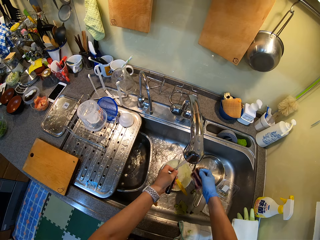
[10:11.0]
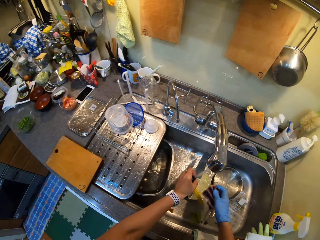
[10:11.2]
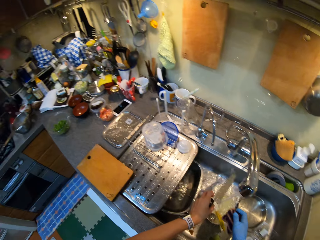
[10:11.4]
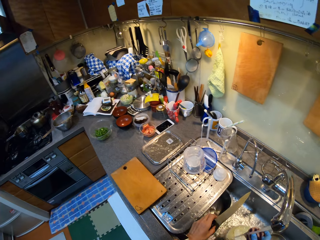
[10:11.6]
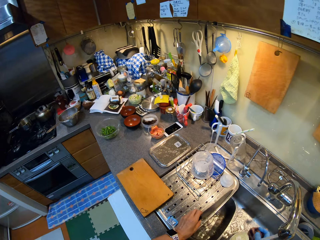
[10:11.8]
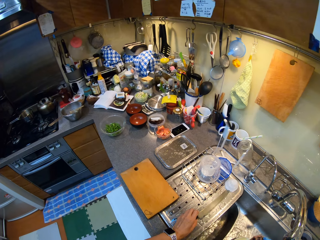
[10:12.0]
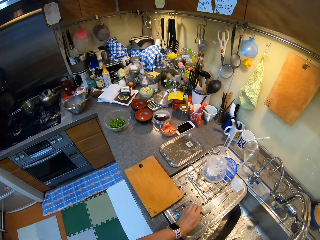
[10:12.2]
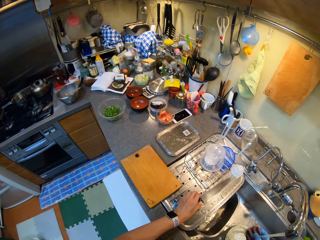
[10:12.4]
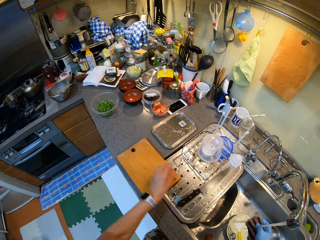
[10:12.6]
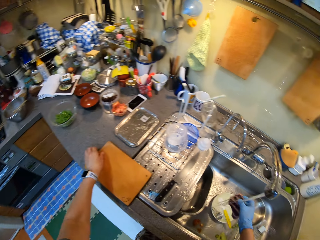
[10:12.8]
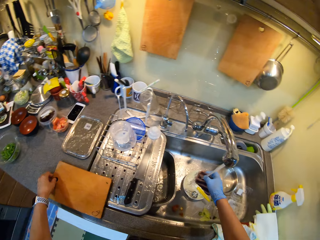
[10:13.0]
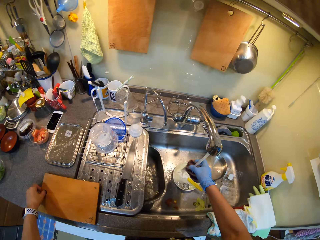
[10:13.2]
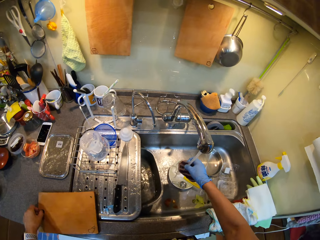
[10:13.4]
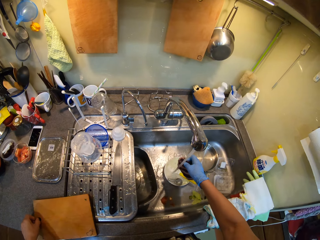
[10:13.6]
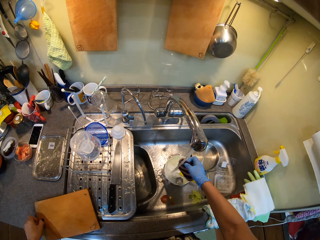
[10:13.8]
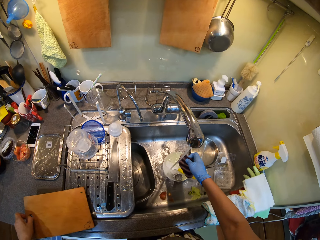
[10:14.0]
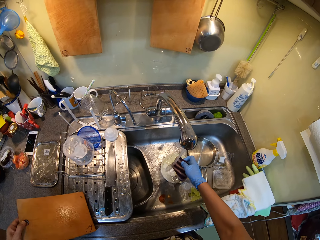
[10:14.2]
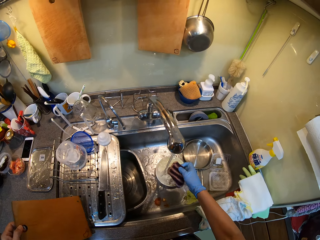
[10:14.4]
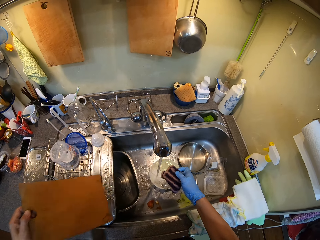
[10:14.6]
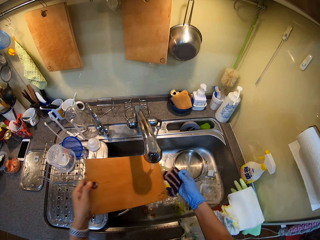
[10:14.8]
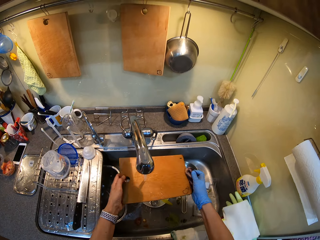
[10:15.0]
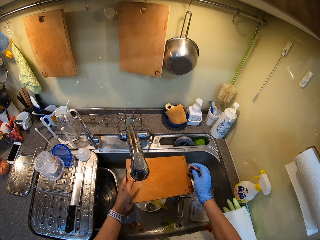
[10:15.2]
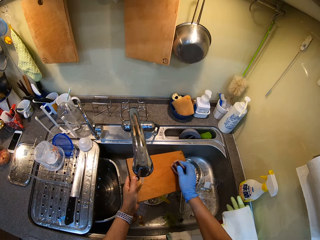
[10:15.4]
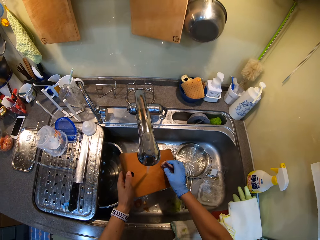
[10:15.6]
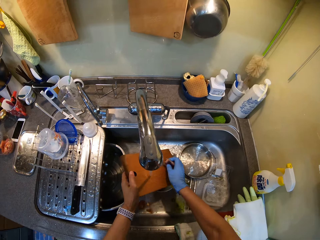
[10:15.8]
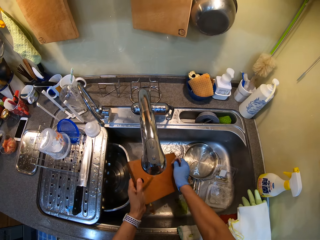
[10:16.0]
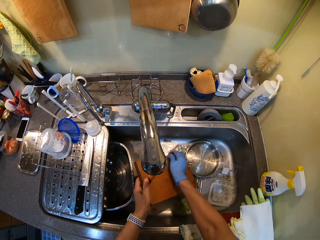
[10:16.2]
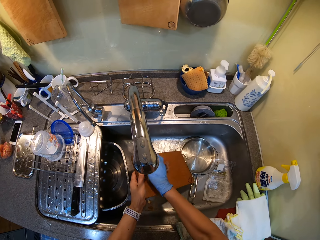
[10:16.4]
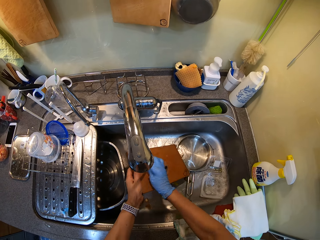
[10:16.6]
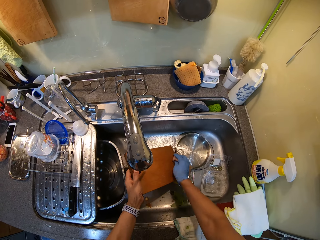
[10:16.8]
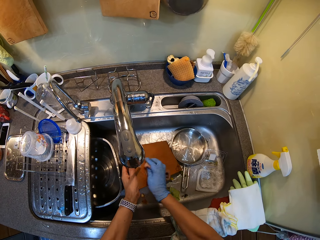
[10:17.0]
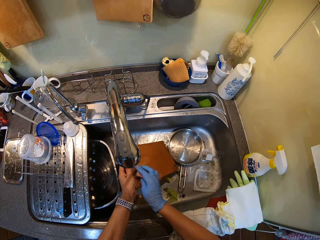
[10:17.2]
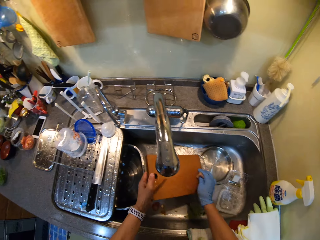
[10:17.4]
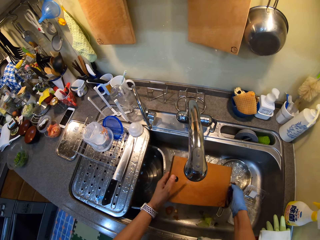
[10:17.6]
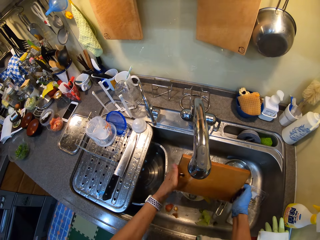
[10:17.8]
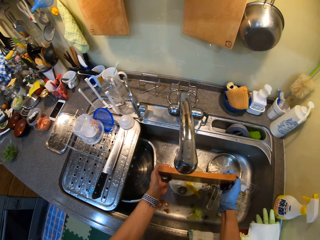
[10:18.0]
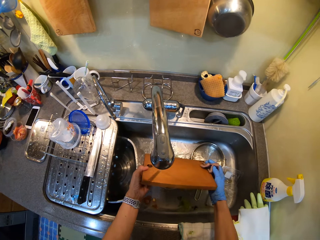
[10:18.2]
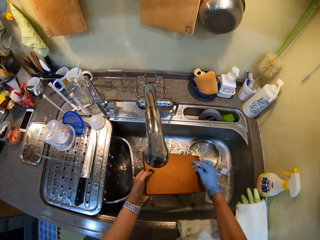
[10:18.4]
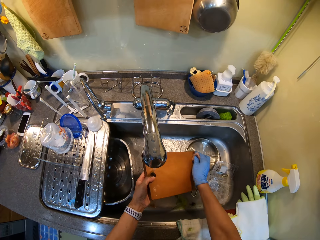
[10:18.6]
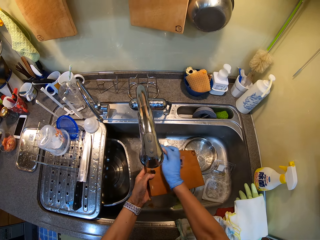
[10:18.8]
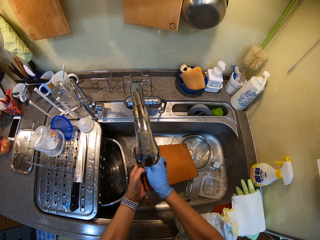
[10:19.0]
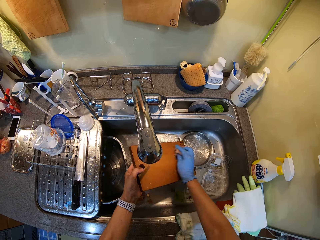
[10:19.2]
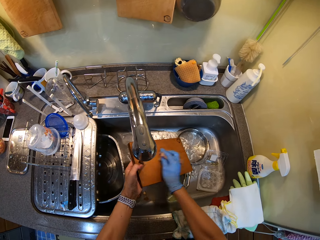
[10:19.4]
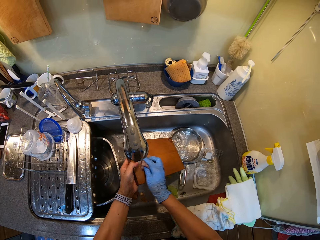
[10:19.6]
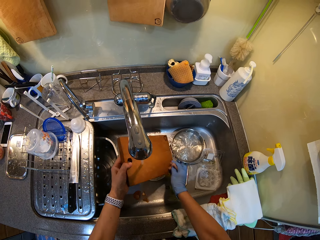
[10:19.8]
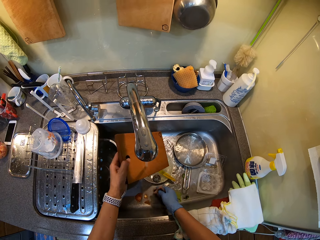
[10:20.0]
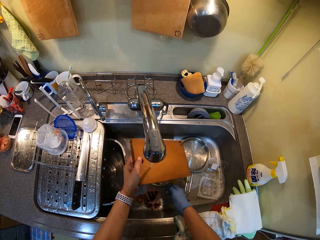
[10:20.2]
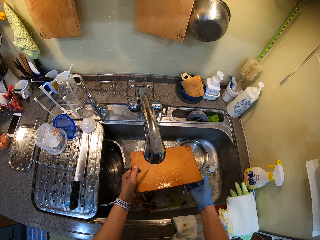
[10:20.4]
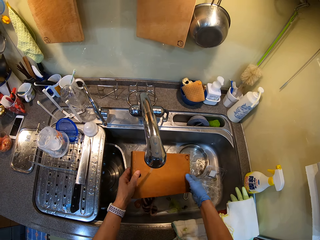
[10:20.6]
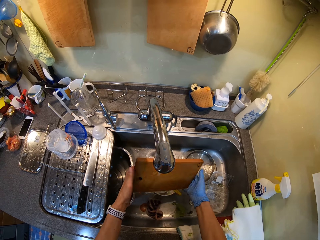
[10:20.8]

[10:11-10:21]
The camera wearer places the knife on the tray. They put water on the sponge. They clean the chopping board.

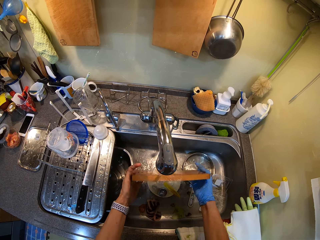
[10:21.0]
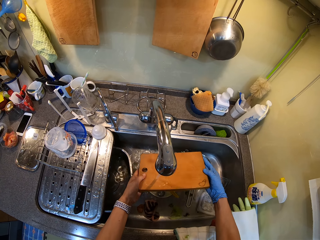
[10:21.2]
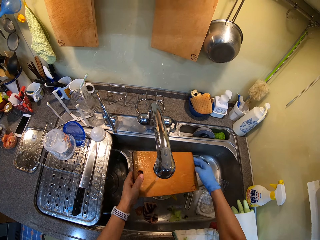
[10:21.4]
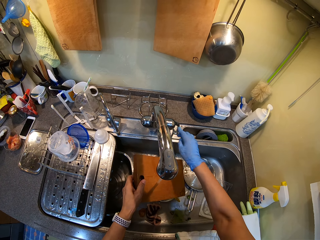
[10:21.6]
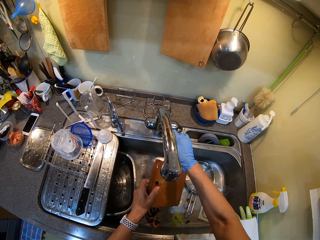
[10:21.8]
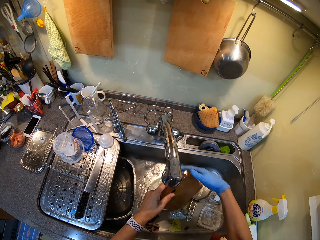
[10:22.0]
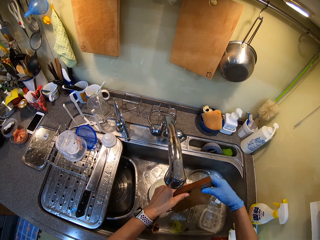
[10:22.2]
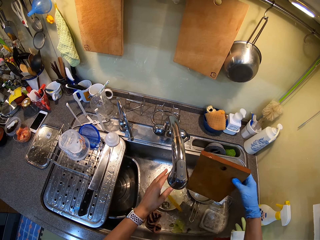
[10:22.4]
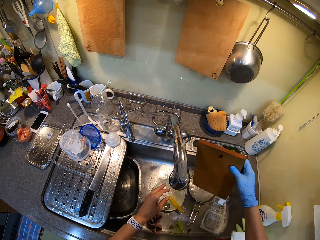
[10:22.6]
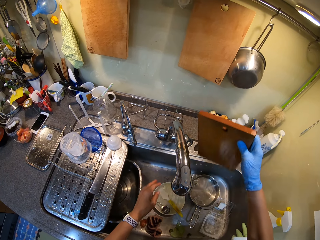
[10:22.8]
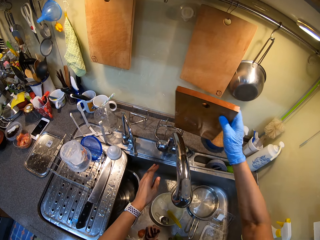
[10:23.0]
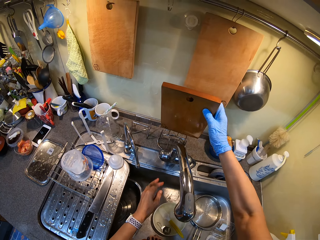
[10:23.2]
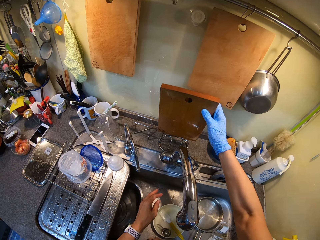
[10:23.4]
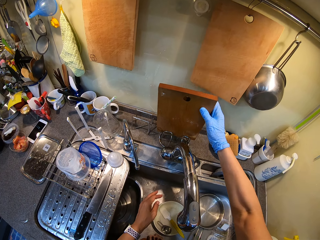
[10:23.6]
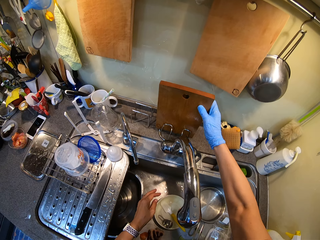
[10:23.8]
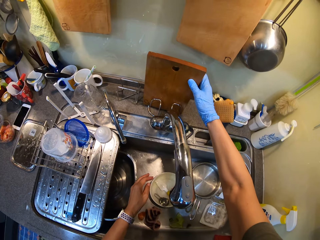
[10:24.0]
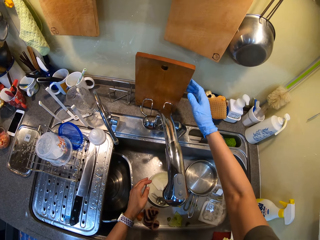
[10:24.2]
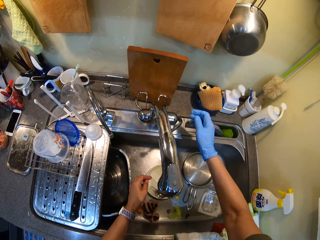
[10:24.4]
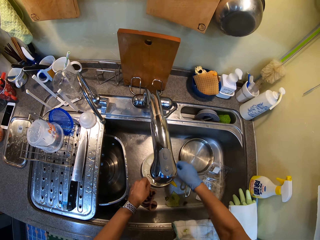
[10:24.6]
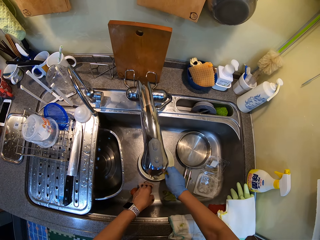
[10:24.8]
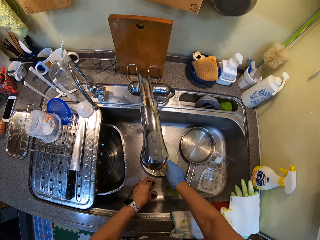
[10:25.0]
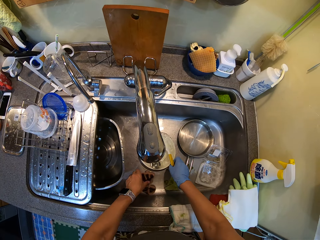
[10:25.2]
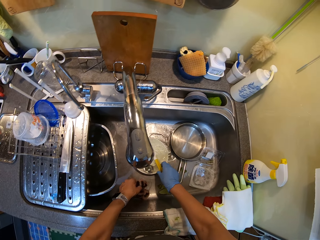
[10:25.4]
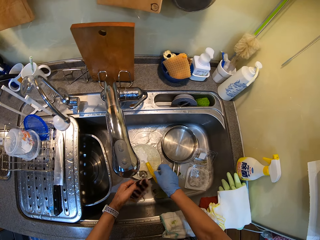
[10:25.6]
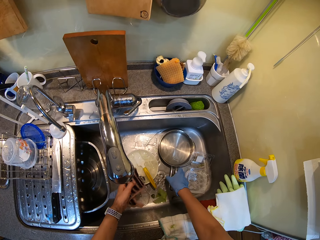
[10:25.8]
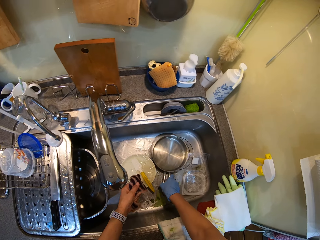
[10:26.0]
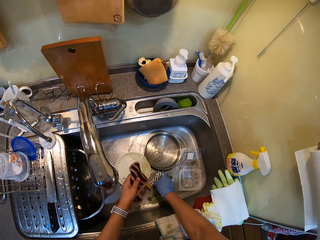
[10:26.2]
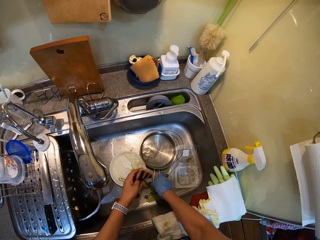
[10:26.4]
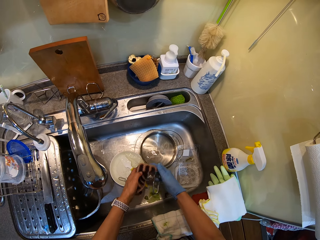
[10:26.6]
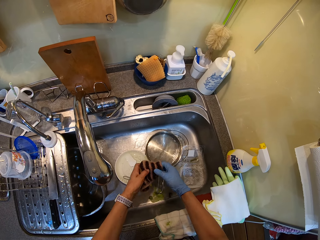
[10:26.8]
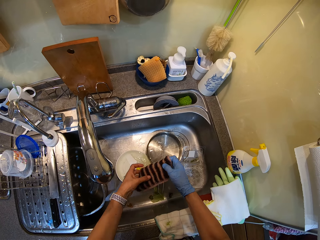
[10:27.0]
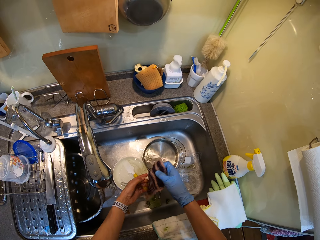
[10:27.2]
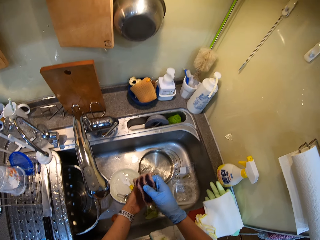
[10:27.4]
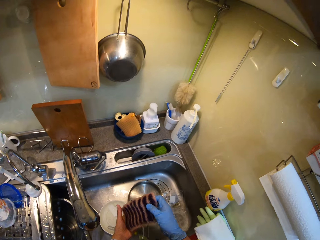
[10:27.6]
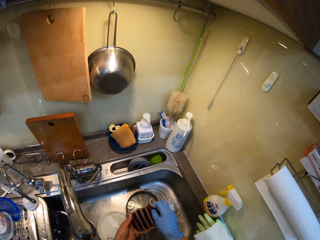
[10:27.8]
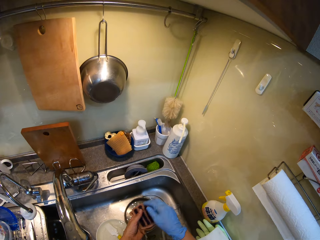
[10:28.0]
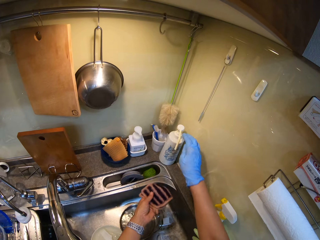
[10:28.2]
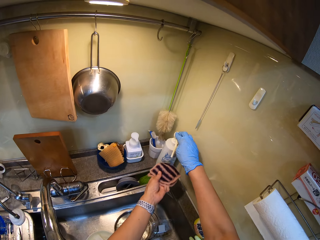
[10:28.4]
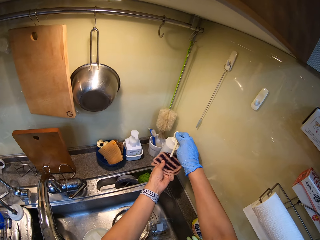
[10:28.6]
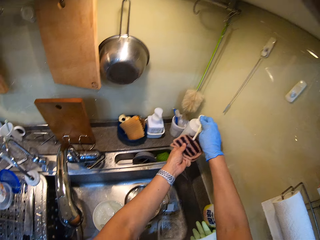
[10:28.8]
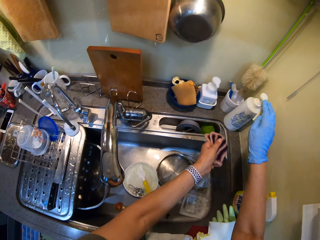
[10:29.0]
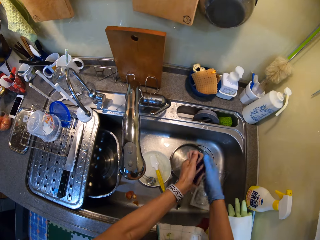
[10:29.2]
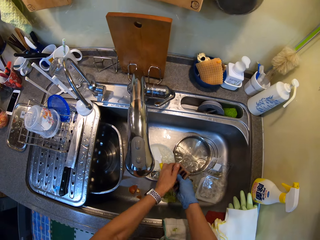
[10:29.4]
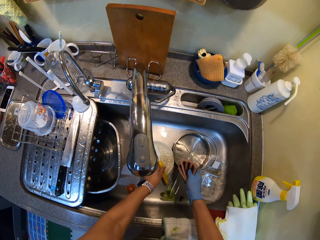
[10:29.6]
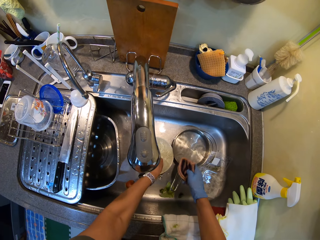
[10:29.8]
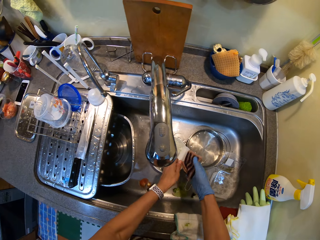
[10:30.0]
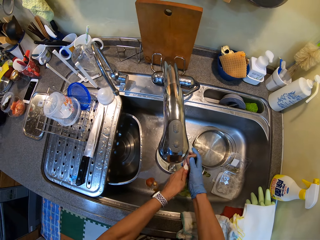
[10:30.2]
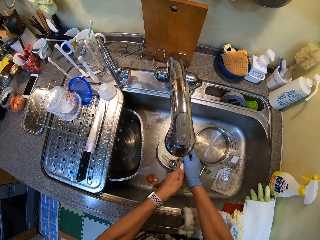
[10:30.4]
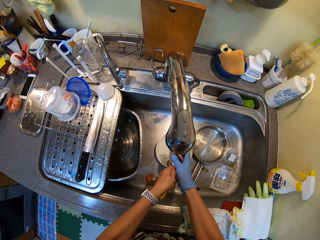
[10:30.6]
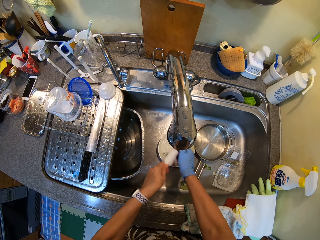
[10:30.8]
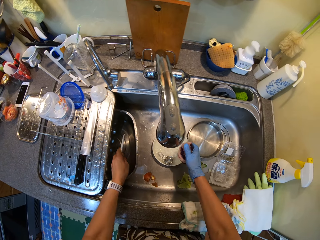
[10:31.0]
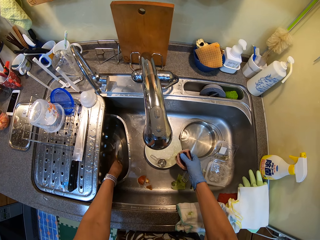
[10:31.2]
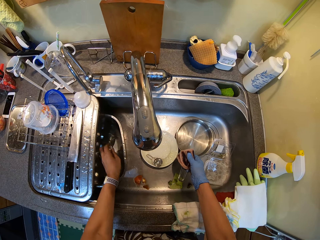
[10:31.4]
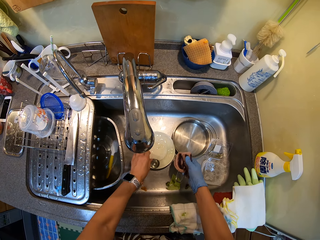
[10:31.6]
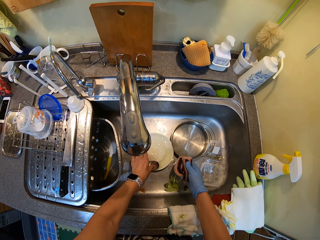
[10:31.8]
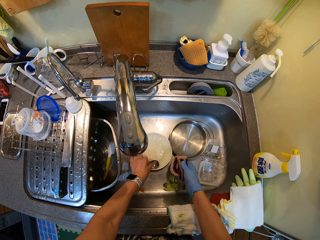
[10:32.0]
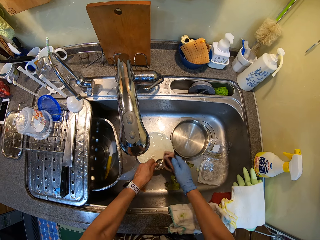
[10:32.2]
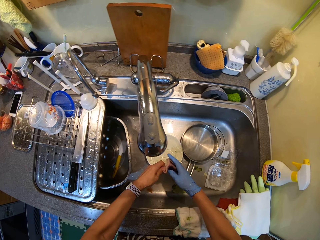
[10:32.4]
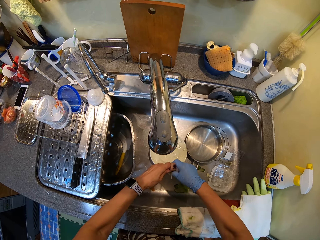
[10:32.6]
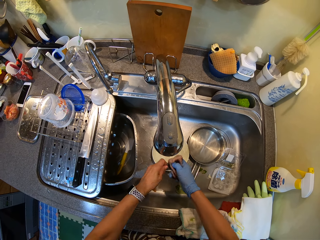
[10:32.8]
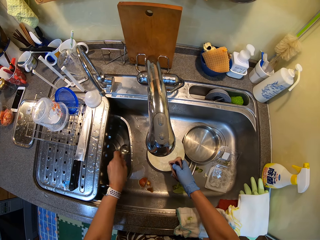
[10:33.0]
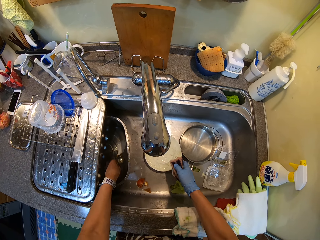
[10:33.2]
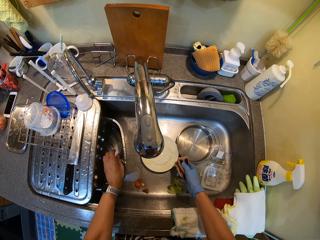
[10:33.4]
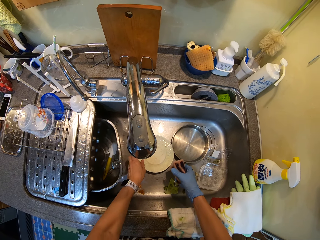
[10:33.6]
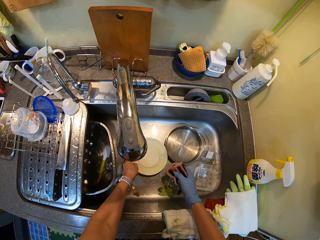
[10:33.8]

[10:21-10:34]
The camera wearer closes the tap. They put the chopping board in the dish rack against the wall. They wash the frying pan. They hold the sponge. They put soap on the sponge or scrubber. They wash the utensils using the scrubber. They clean the spatula. They clean the measuring spoon.
